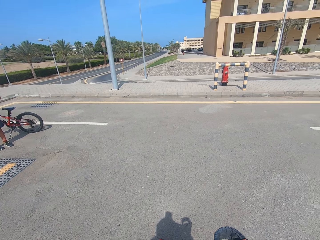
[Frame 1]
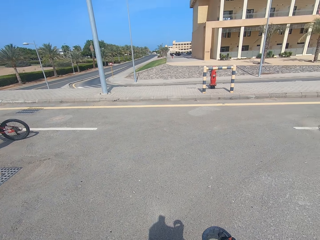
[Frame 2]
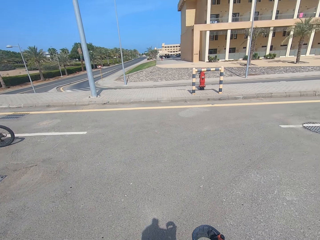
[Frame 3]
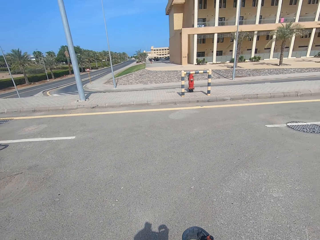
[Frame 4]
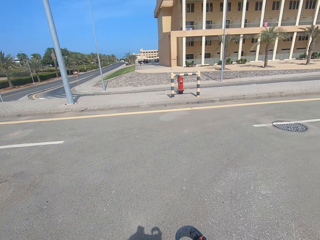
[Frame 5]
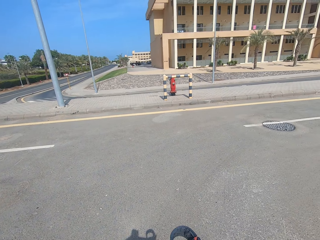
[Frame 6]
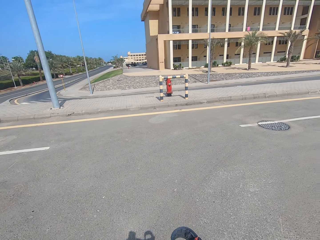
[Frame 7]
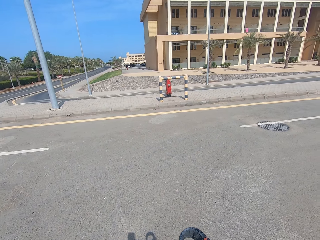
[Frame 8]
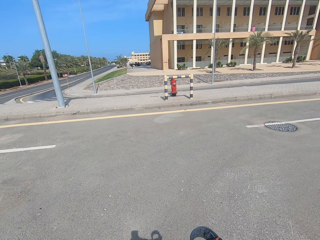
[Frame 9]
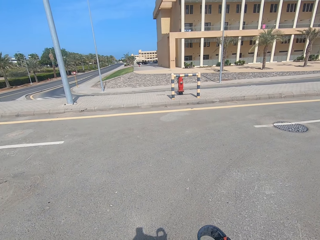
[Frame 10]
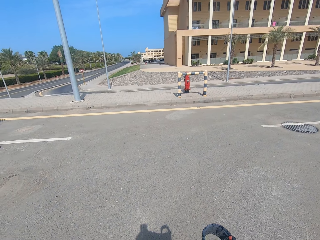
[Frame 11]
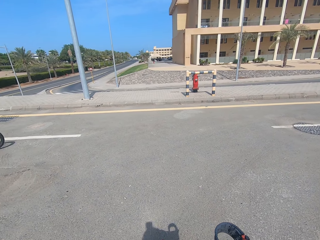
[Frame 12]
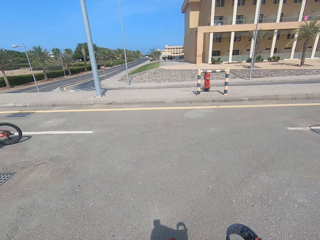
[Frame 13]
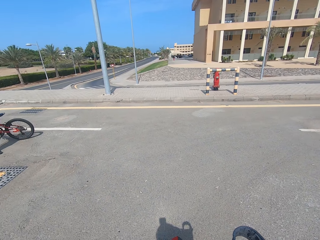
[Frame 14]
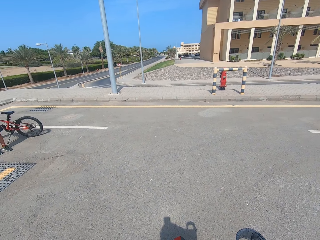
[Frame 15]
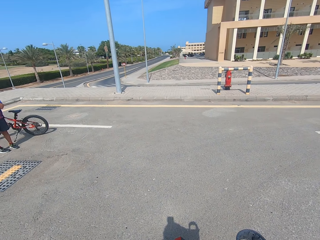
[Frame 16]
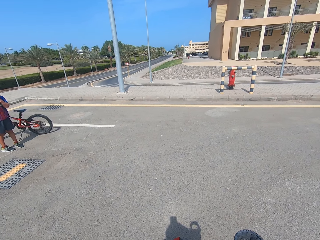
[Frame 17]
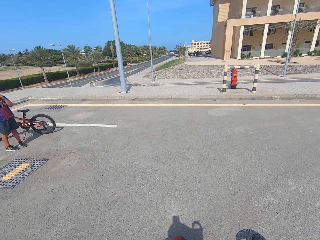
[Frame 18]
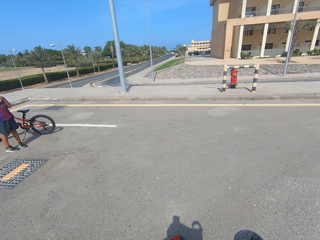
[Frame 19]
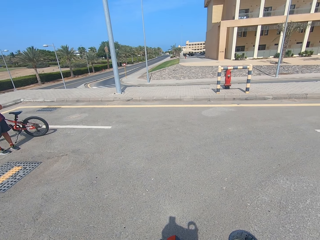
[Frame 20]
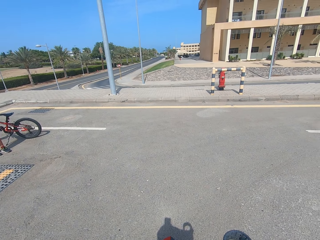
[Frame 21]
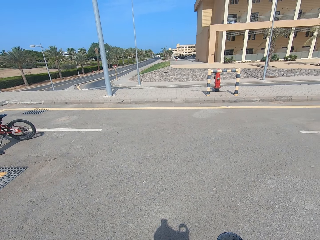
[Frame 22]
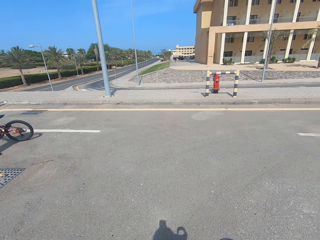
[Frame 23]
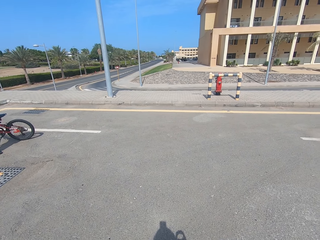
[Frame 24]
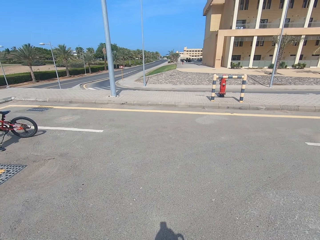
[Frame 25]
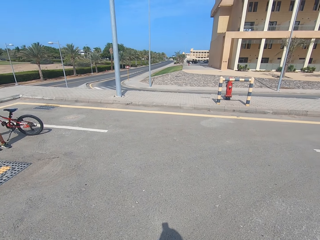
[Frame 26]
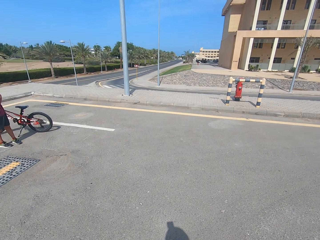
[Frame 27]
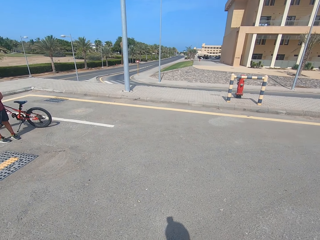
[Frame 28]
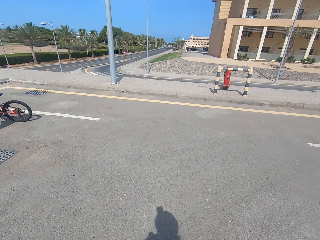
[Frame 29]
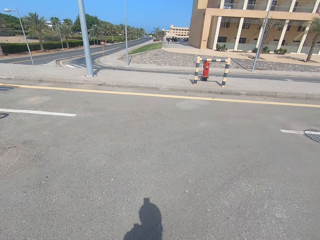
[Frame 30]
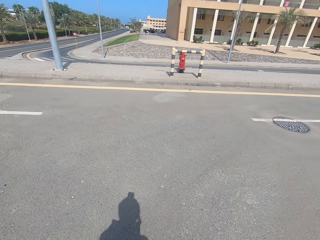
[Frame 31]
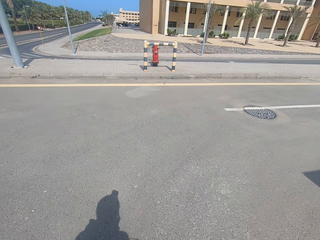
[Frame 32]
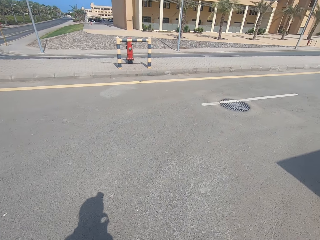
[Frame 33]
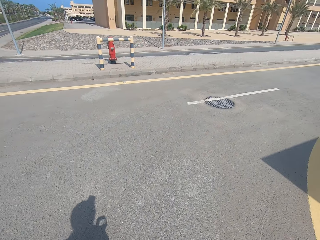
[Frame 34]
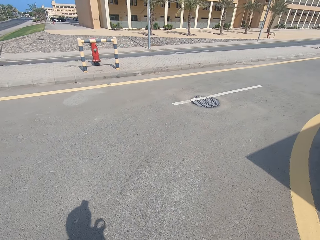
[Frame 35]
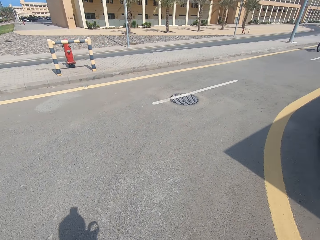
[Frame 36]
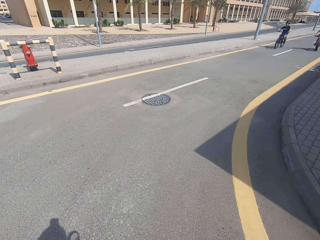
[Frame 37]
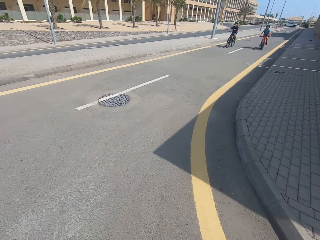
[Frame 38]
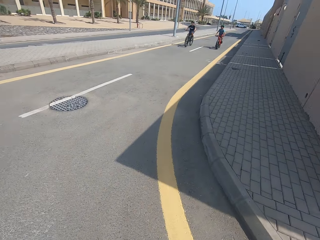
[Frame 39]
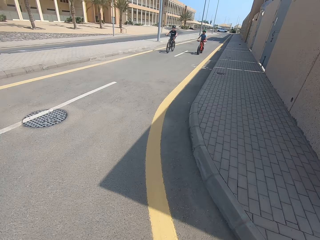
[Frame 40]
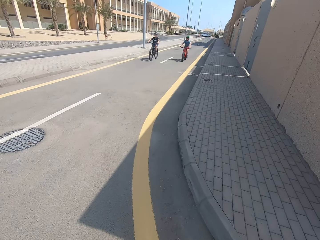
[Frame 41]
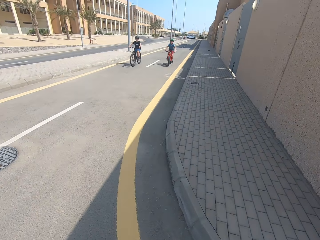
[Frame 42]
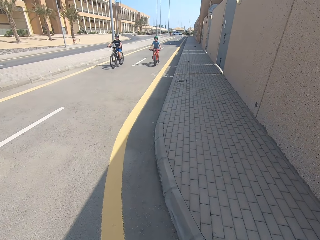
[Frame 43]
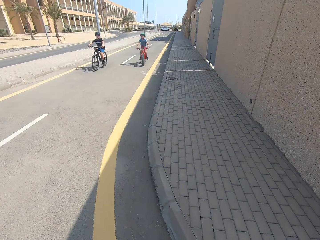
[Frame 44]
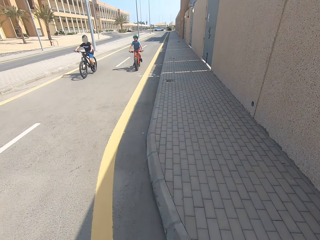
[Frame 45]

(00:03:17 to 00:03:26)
The camera wearer rides a bicycle.

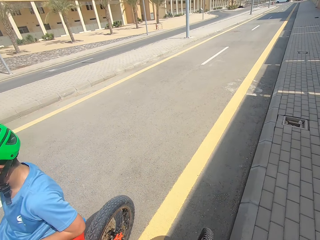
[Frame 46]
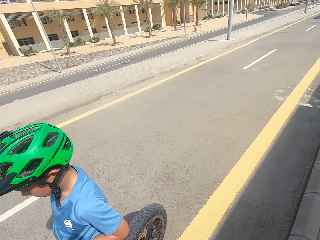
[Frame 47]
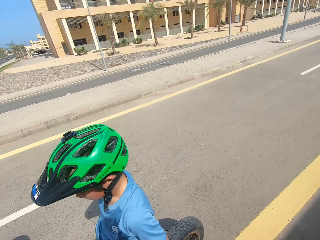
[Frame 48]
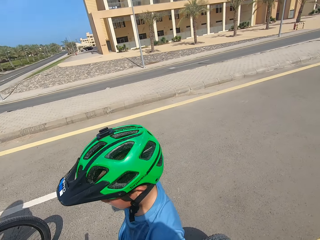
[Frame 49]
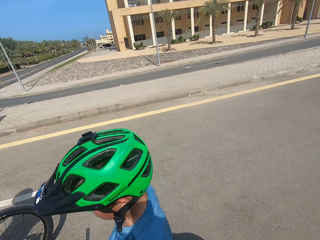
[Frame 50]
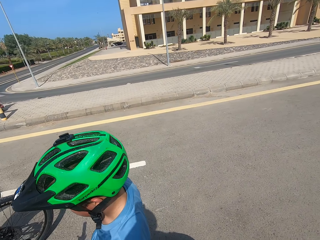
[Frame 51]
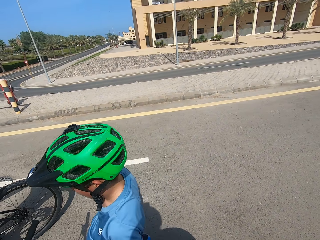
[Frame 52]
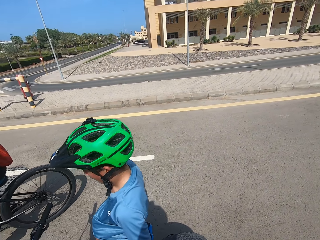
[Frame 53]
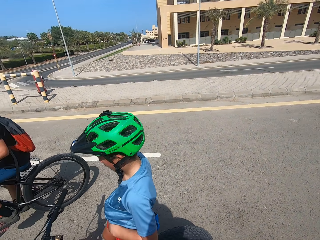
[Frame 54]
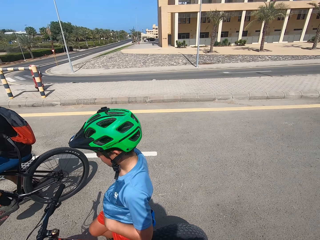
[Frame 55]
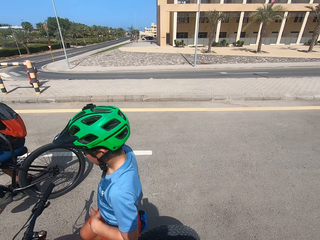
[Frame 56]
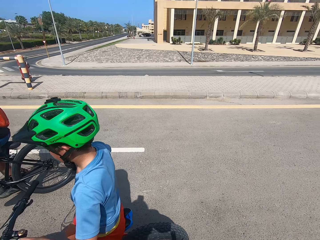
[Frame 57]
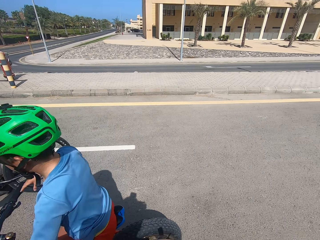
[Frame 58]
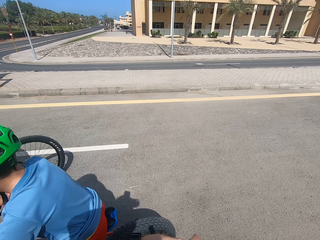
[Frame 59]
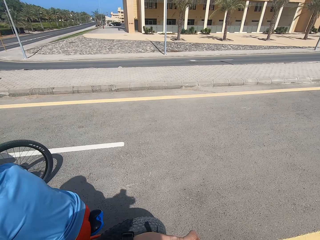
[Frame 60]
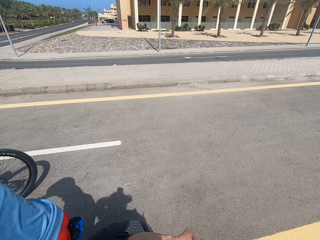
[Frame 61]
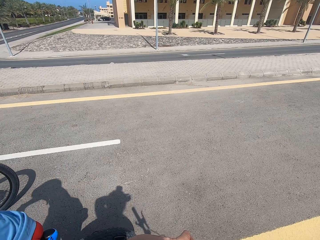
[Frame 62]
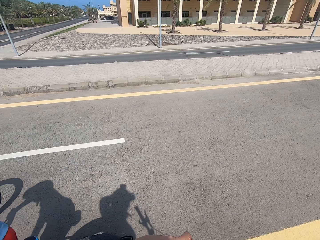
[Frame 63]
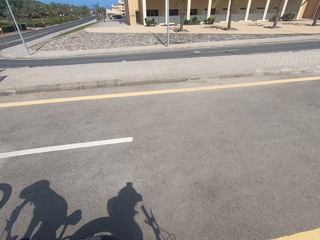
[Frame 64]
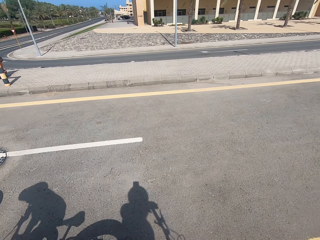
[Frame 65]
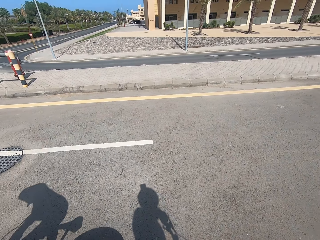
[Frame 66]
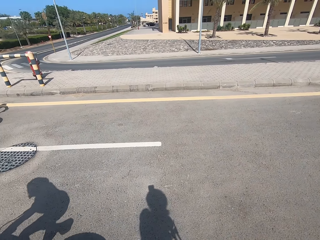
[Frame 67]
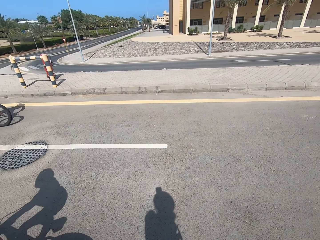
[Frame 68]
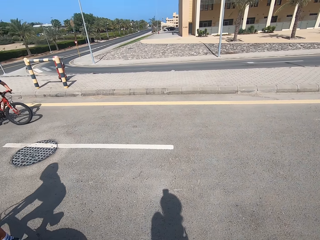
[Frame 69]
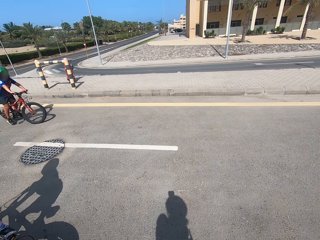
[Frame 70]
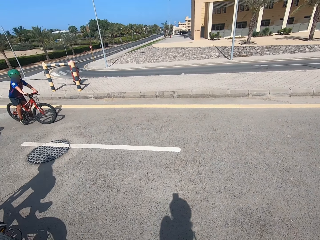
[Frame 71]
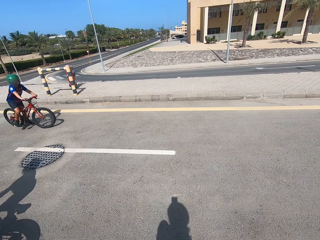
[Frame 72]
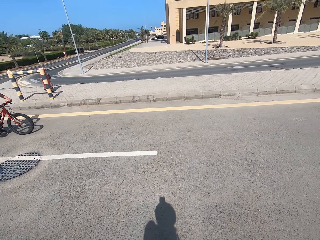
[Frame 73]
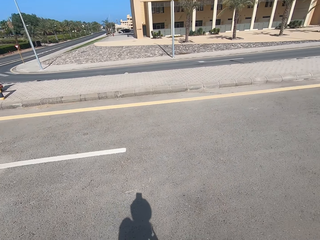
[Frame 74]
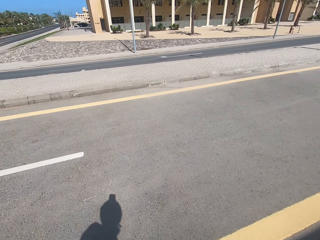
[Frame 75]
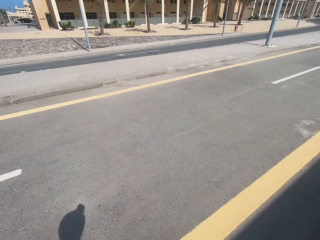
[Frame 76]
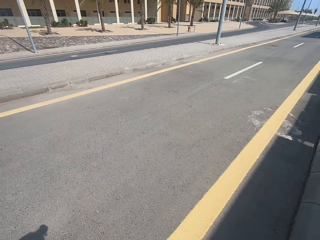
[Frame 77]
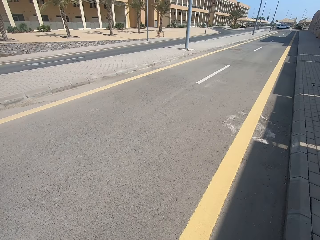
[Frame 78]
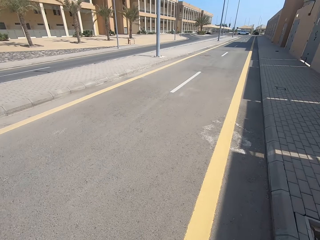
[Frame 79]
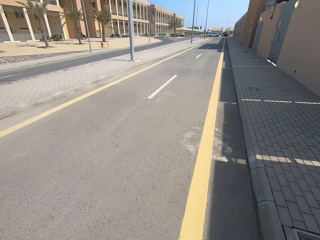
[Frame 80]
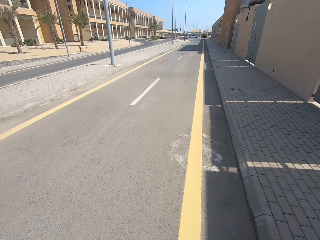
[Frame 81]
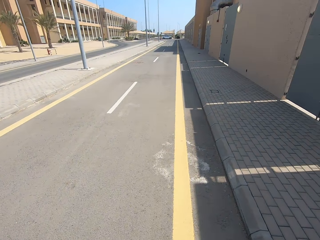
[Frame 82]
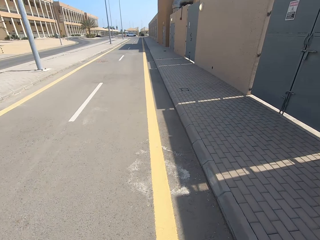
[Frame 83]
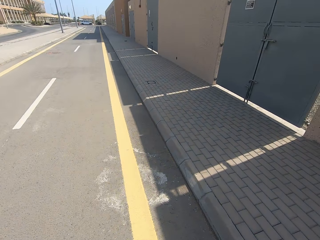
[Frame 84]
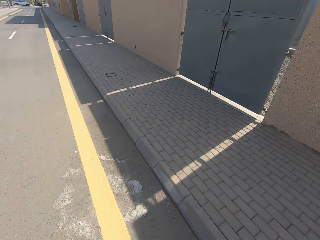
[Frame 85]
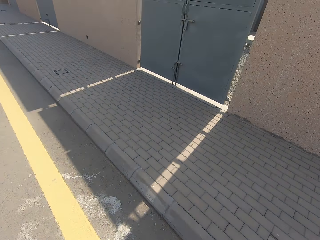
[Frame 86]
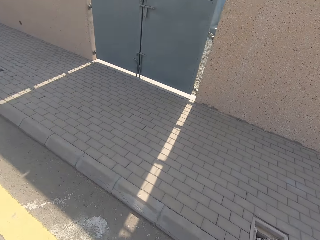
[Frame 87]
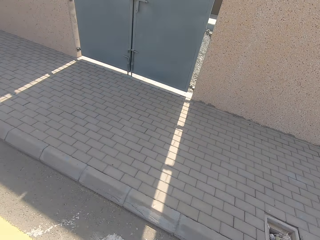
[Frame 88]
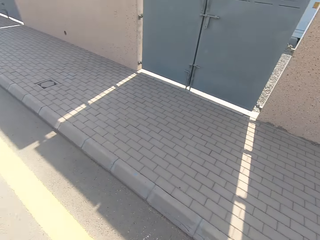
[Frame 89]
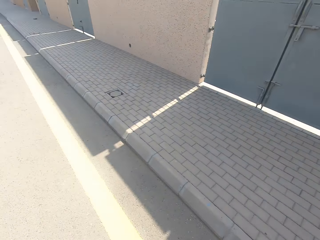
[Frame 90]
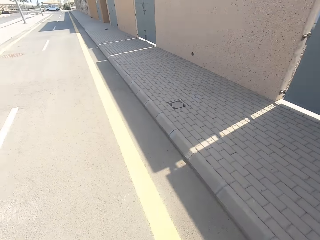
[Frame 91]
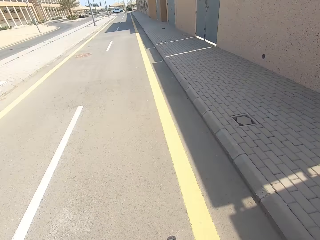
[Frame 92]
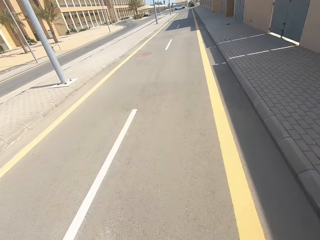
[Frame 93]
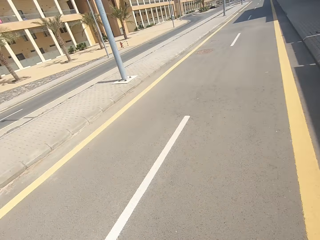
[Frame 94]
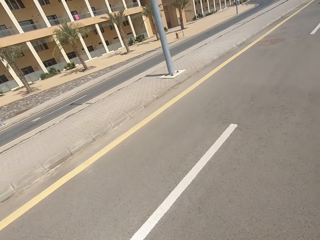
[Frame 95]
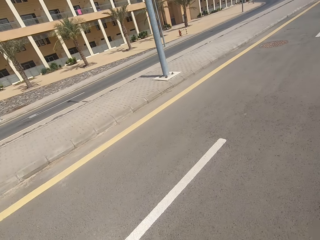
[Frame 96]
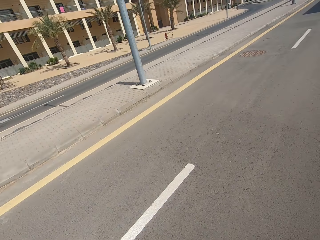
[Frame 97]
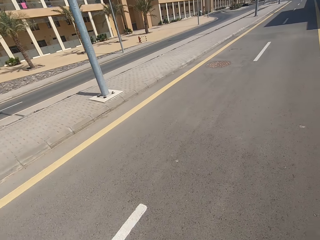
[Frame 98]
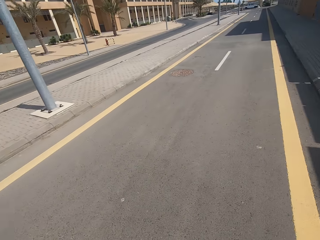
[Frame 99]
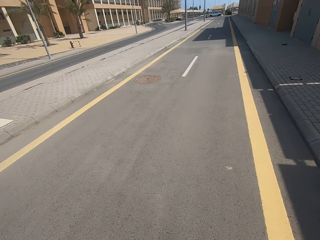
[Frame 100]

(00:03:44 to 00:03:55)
The camera wearer cycles. A person rides a bicycle.

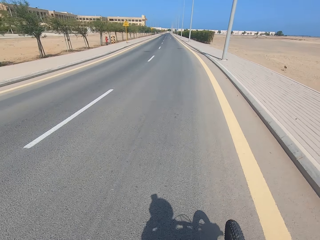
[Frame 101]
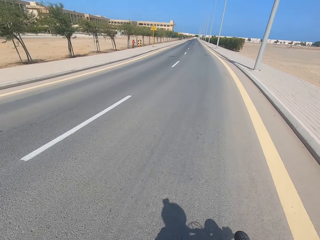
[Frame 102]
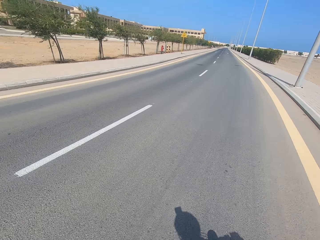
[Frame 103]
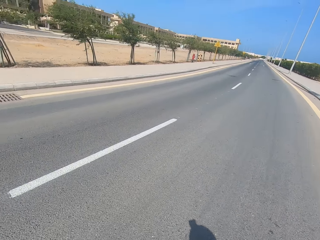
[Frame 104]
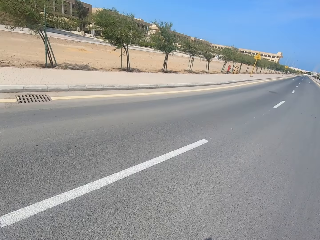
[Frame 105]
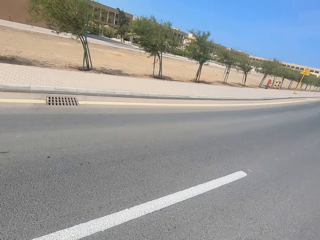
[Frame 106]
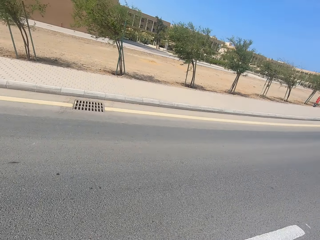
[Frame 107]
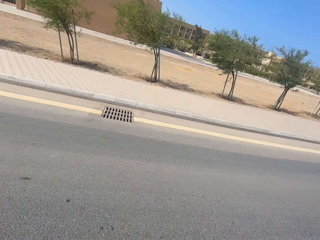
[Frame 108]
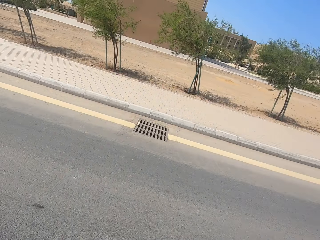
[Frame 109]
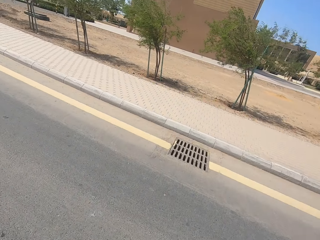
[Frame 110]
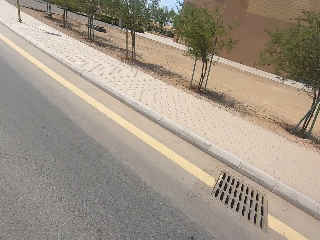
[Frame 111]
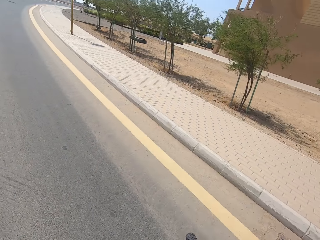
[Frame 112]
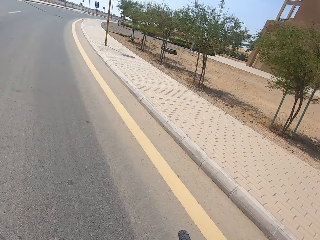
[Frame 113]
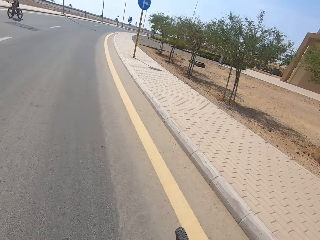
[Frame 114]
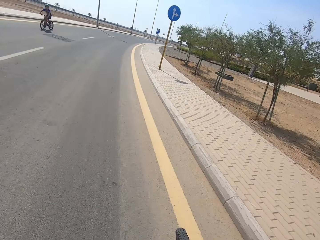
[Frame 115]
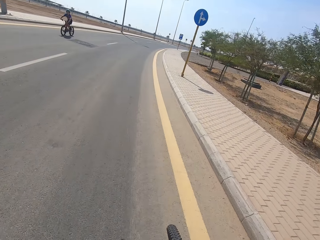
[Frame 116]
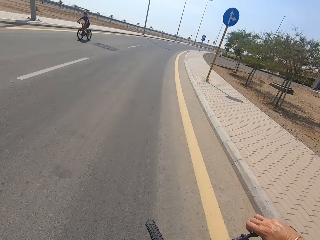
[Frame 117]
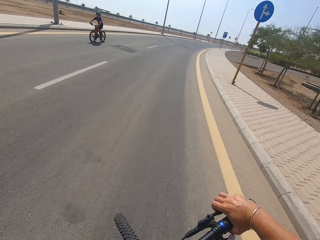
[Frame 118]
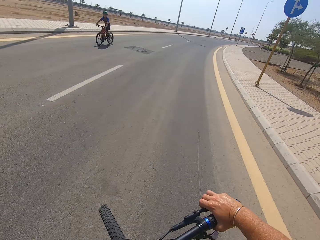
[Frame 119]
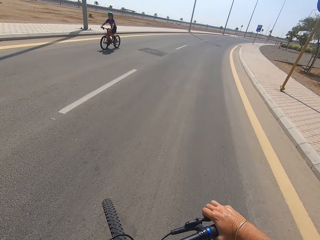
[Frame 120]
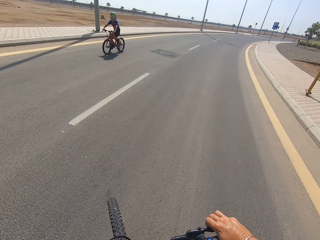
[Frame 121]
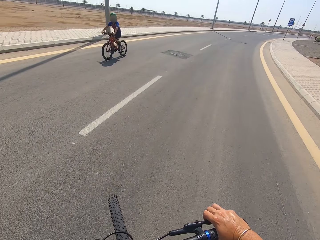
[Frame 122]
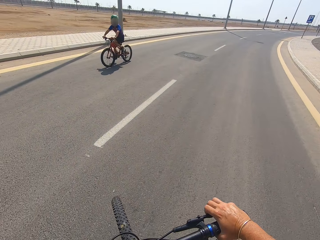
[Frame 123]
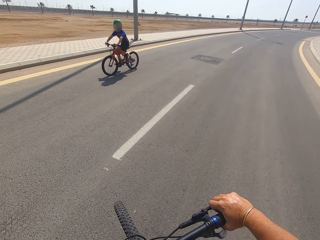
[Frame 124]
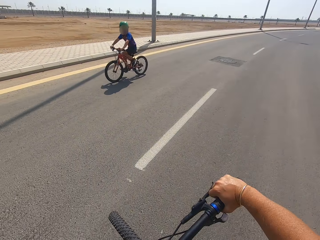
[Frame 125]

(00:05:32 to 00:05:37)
The camera wearer makes a U-turn. They look at a cyclist.
